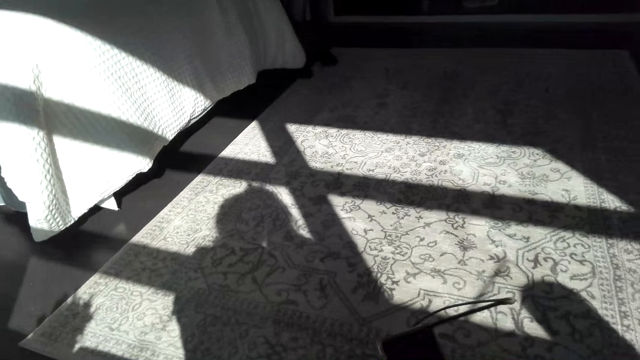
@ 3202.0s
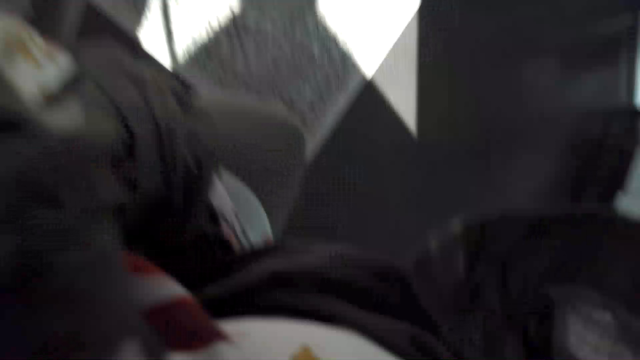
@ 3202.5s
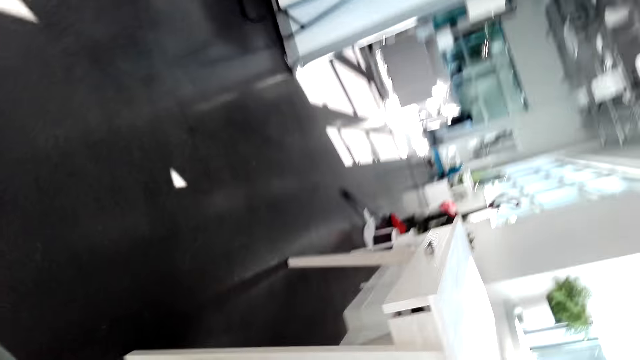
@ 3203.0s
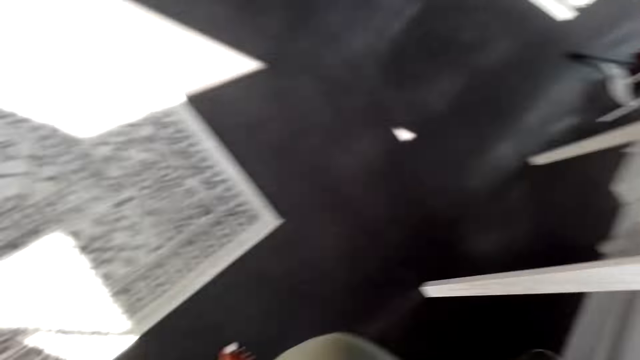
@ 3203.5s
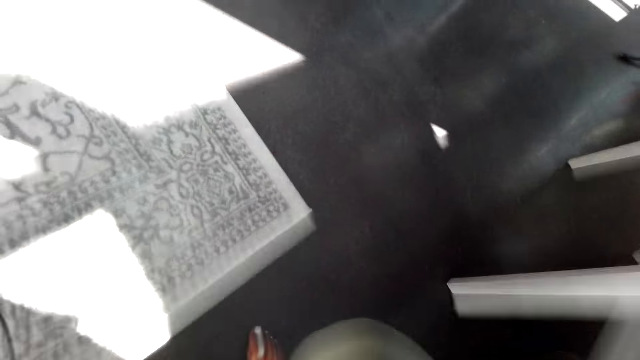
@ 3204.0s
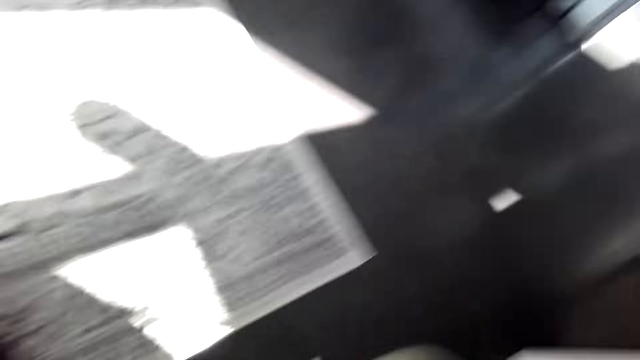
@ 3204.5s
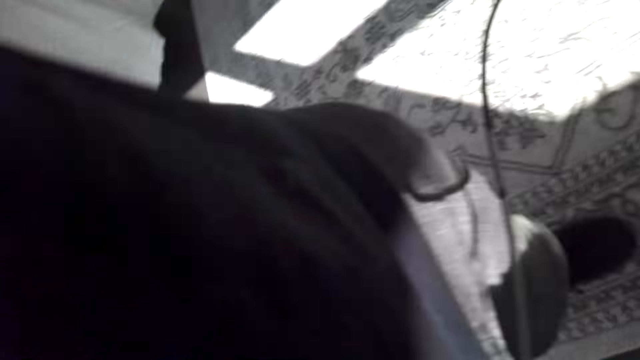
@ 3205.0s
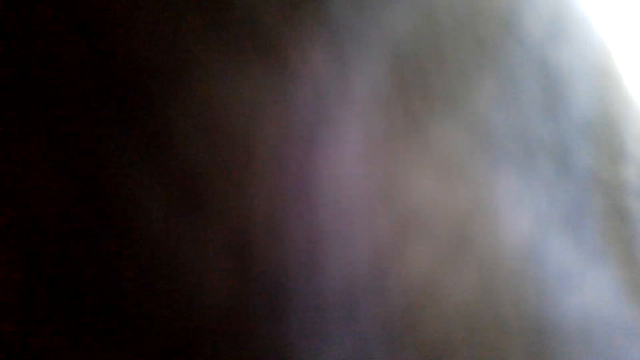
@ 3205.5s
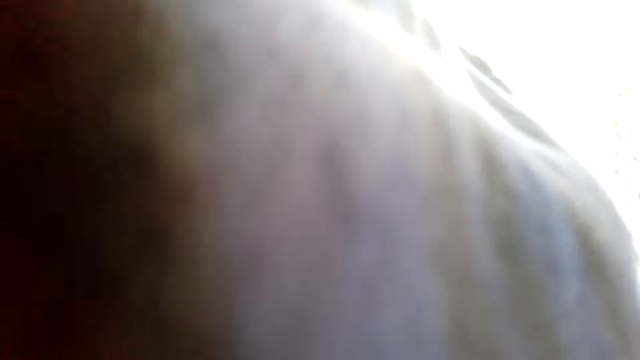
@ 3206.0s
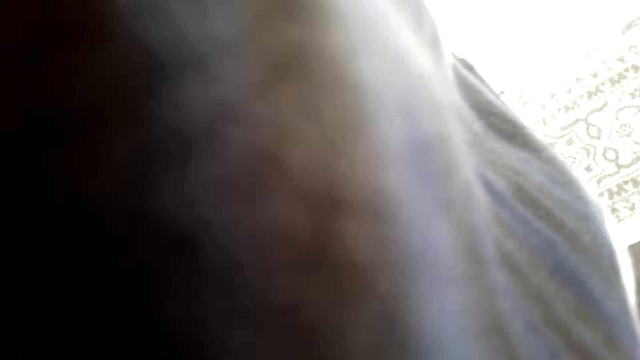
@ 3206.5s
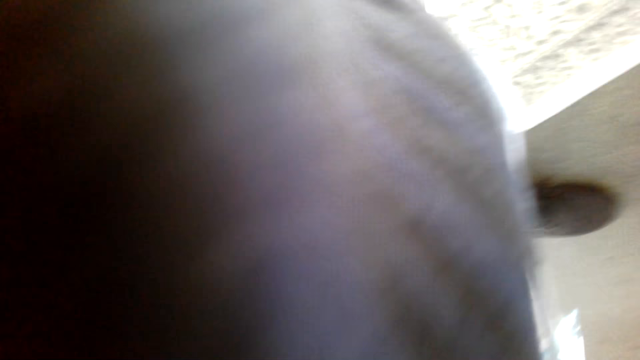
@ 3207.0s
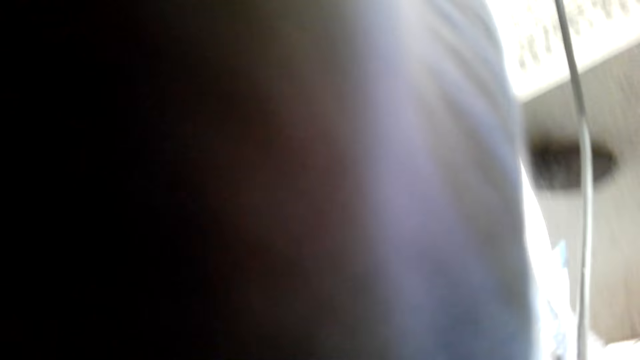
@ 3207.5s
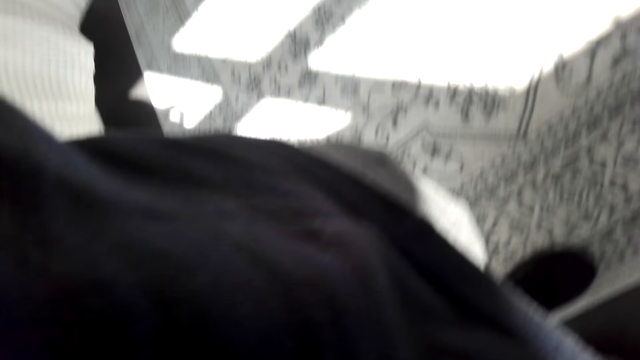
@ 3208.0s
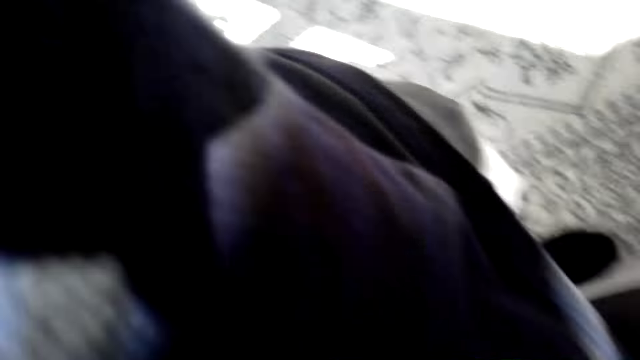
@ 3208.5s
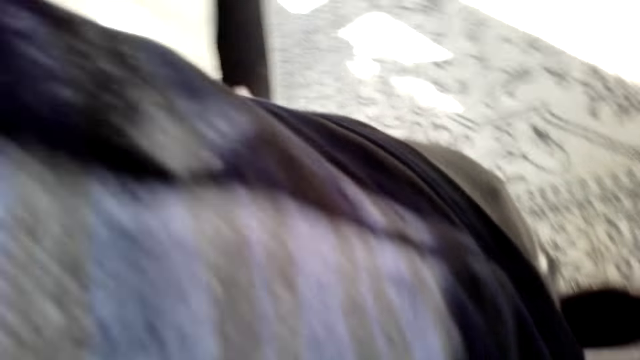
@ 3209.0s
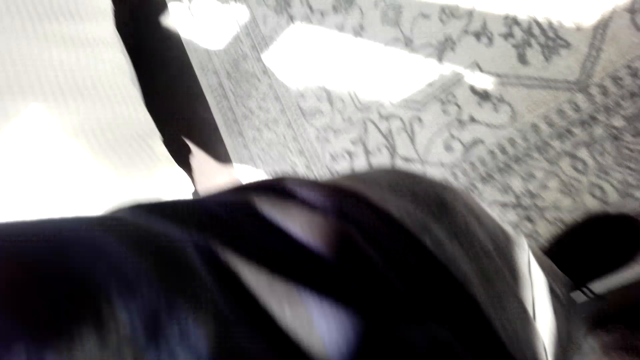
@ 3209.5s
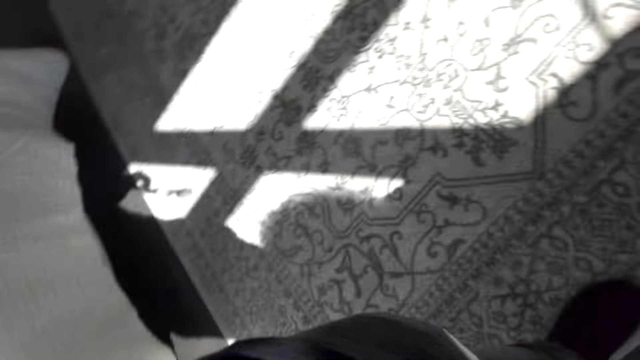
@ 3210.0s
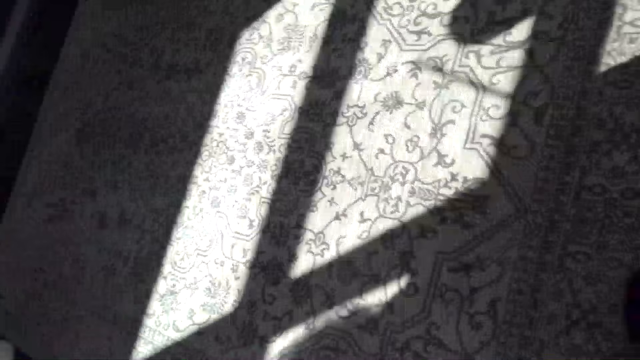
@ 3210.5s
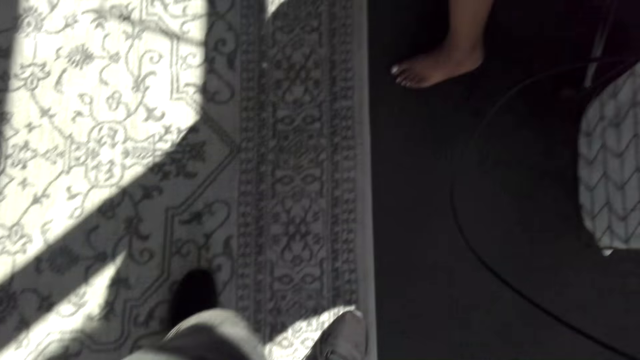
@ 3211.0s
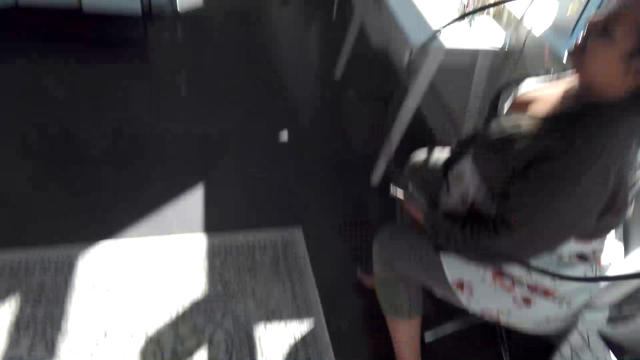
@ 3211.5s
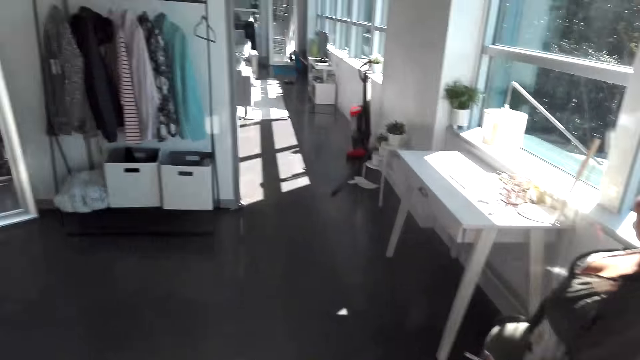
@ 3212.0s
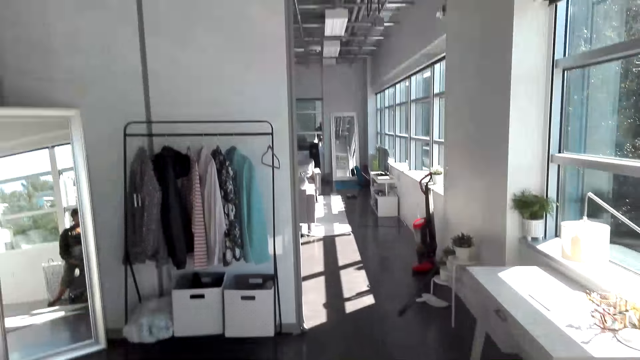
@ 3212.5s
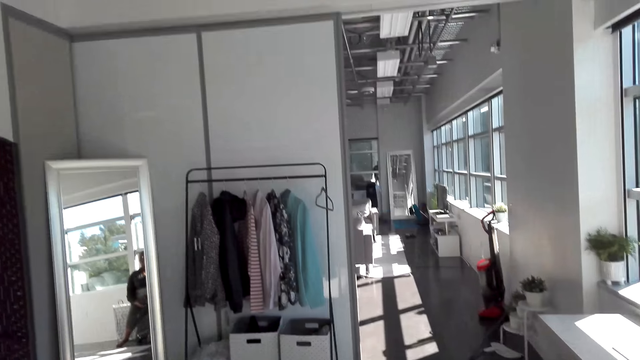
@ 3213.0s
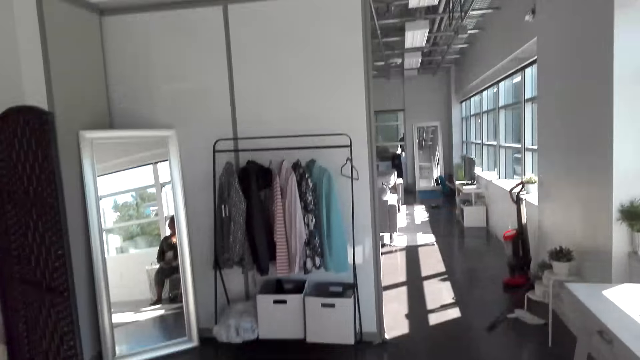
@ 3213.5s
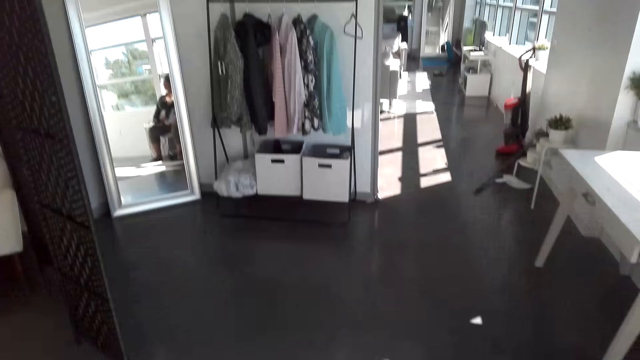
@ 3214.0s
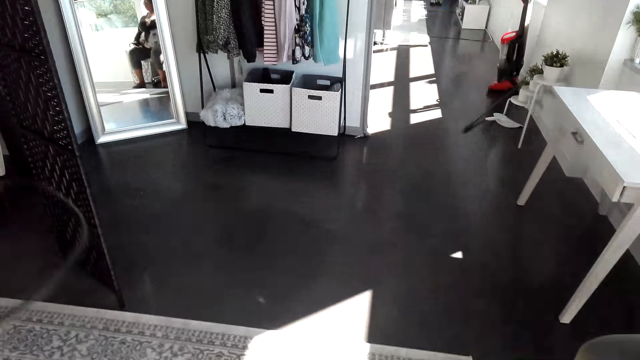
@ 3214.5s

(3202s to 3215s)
The camera wearer holds her phone. They remove the body camera. A man converses with the camera wearer. The camera wearer looks around the bedroom.
